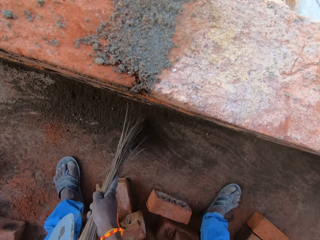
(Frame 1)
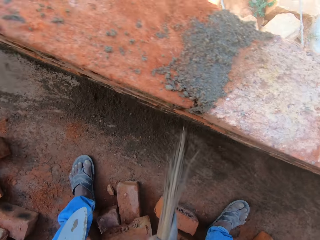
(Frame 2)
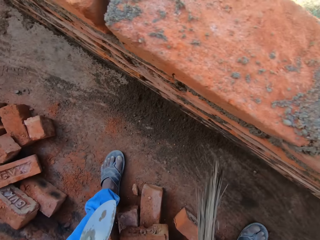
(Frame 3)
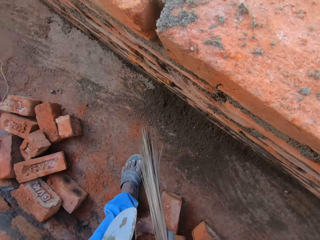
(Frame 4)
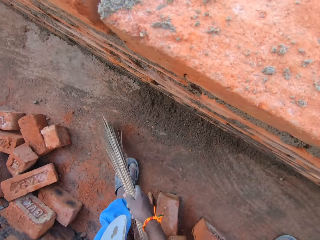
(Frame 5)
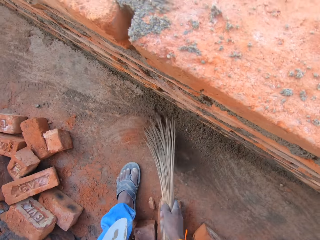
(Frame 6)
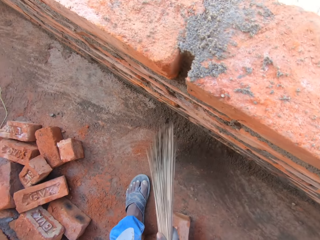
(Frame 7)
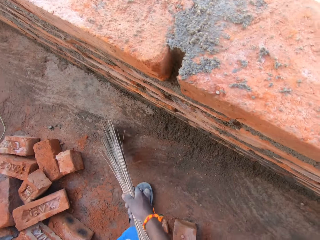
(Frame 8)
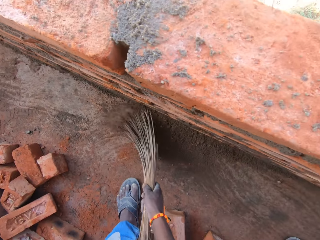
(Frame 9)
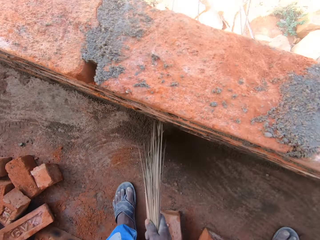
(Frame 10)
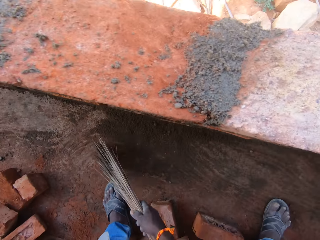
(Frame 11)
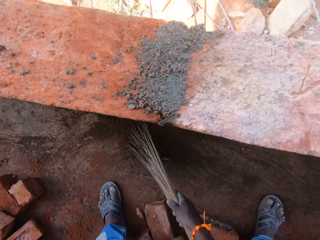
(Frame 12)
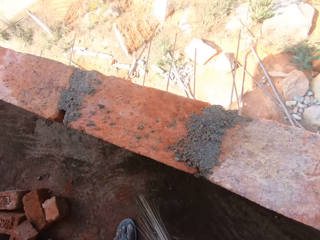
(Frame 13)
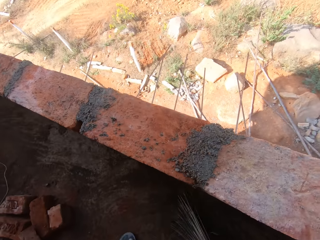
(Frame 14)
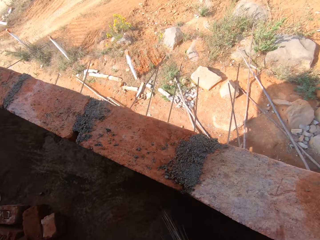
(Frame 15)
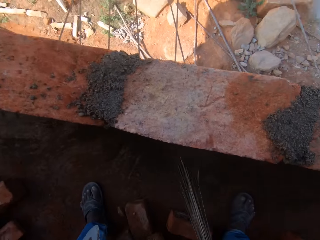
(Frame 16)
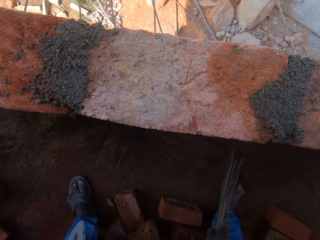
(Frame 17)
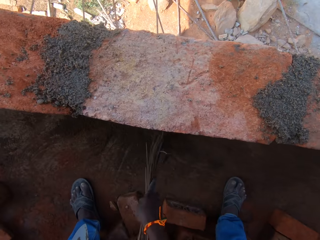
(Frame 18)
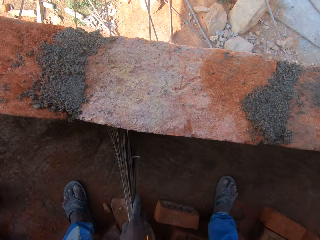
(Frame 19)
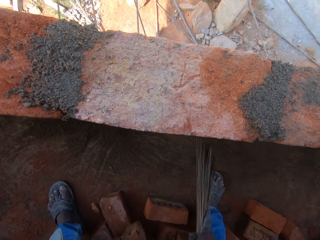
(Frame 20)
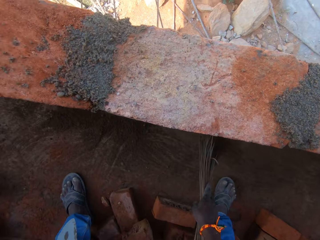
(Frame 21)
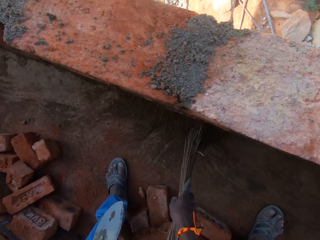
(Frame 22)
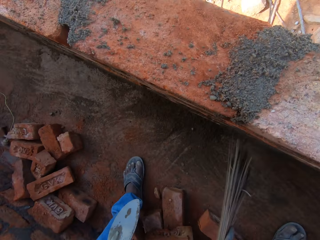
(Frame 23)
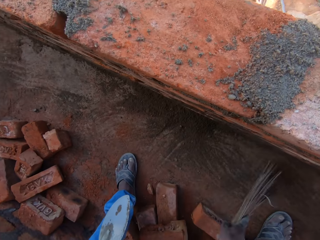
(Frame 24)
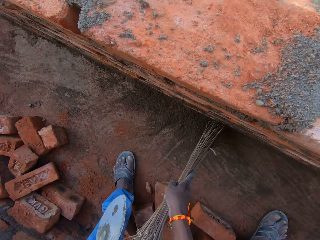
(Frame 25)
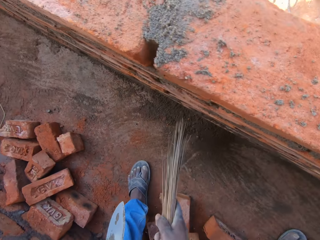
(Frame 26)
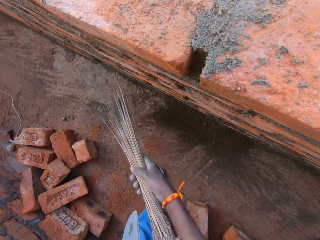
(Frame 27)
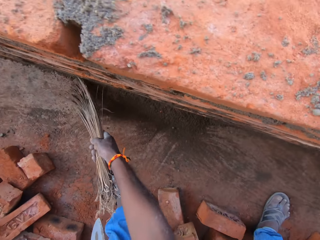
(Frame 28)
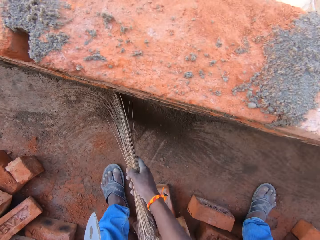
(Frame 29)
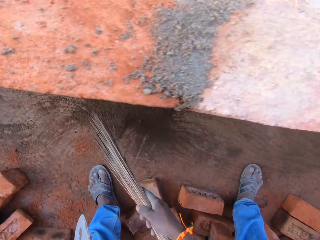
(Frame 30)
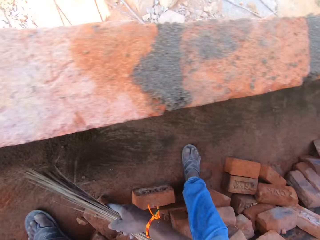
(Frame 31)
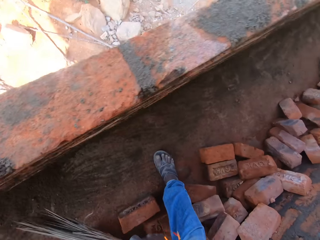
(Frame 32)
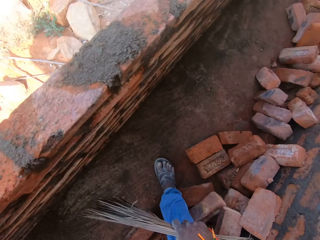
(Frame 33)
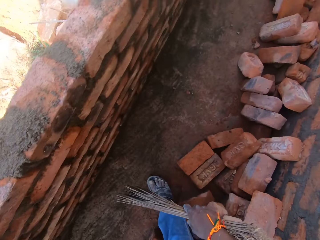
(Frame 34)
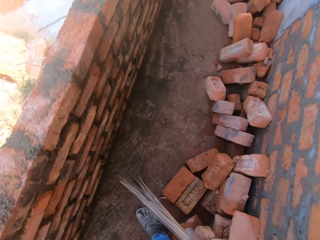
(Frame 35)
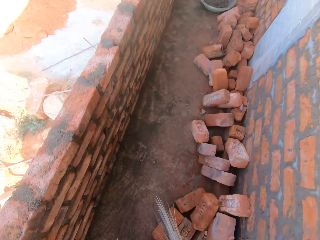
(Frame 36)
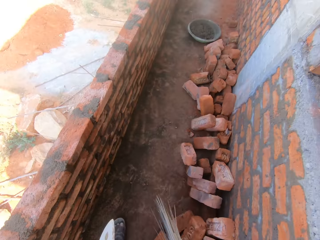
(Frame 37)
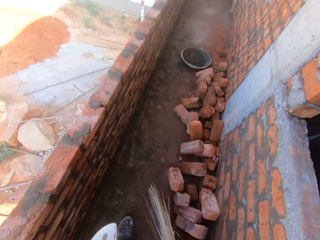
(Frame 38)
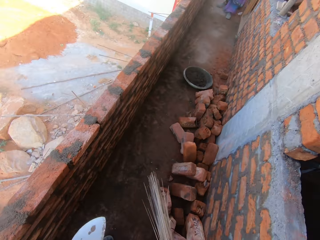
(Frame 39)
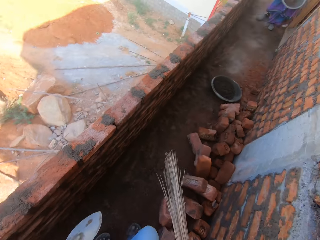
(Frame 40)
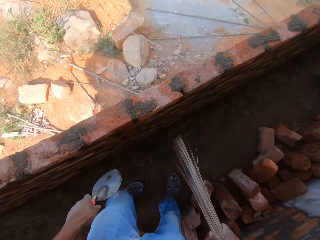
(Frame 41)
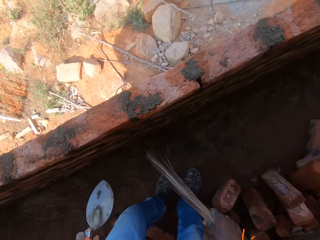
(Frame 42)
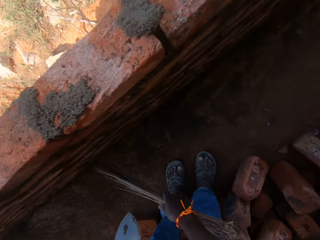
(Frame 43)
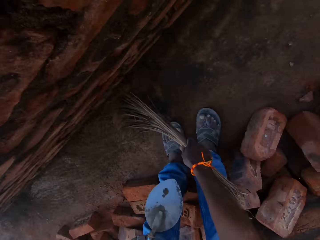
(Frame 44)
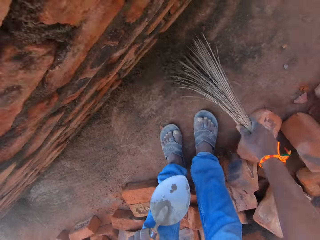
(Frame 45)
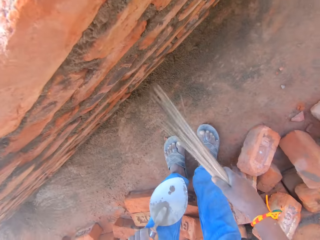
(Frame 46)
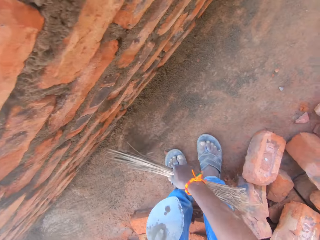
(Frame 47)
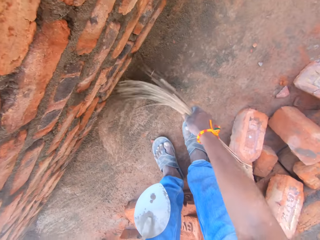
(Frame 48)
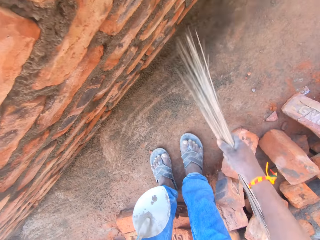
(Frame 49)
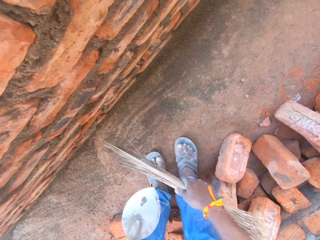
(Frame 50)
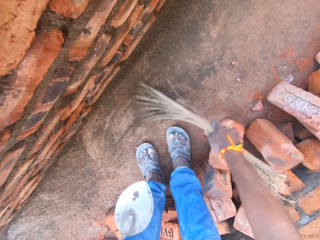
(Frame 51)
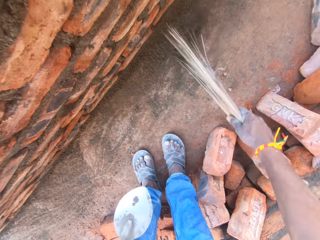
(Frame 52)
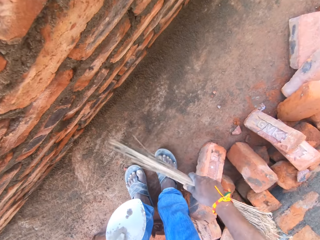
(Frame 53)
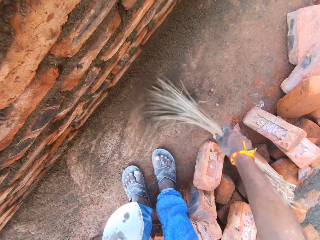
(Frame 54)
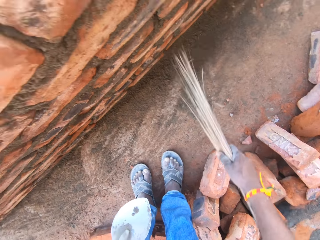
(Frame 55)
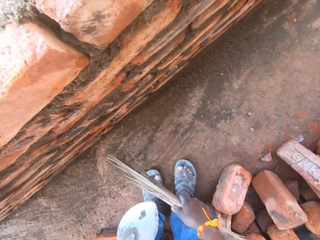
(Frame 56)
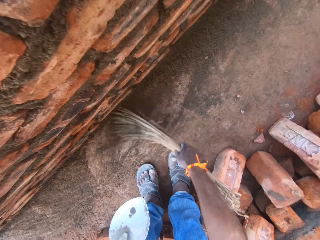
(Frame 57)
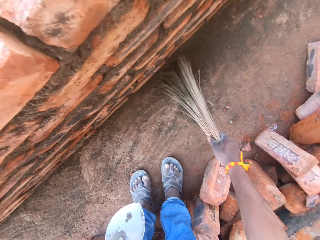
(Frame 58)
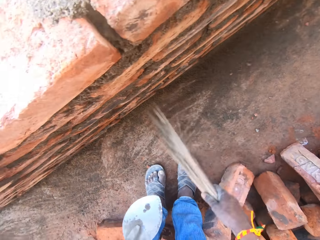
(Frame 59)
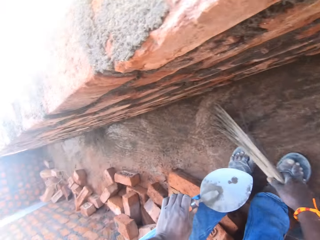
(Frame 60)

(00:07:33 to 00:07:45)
The camera wearer walks along the corridor. They sweep the corridor.

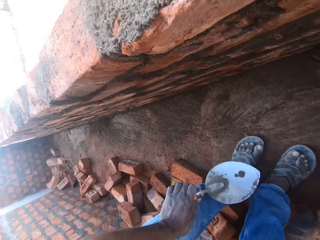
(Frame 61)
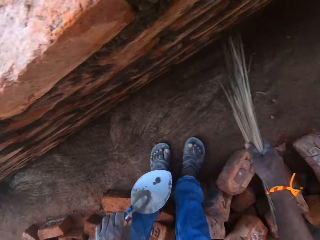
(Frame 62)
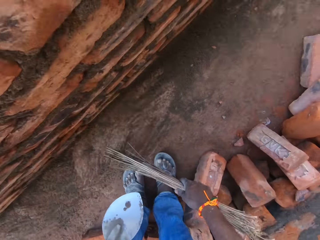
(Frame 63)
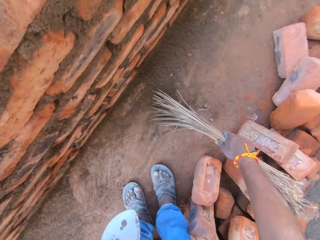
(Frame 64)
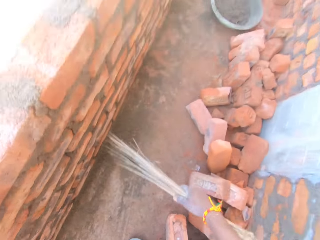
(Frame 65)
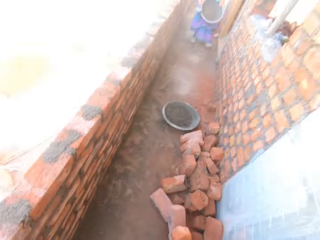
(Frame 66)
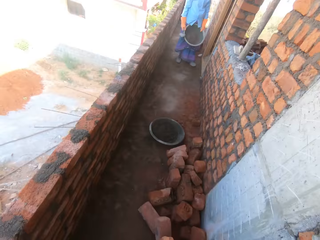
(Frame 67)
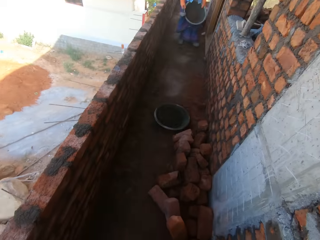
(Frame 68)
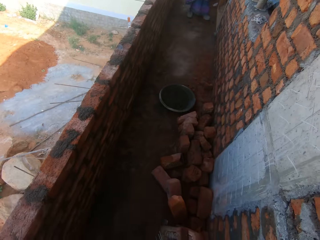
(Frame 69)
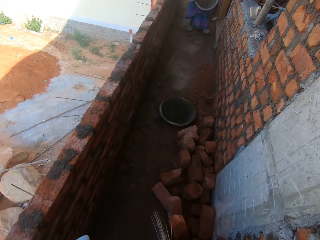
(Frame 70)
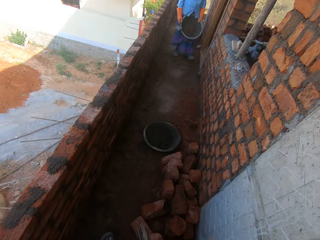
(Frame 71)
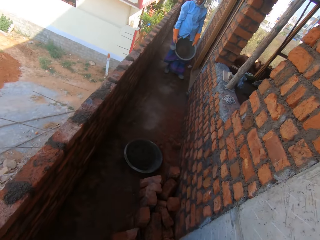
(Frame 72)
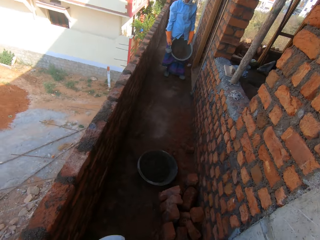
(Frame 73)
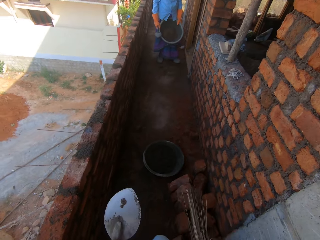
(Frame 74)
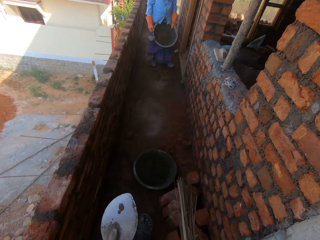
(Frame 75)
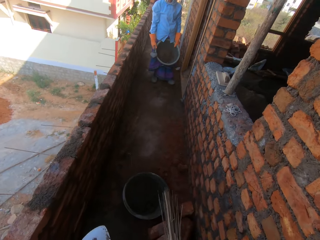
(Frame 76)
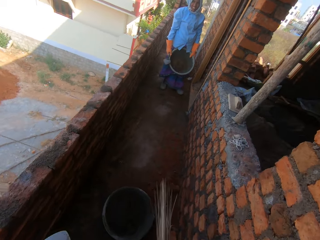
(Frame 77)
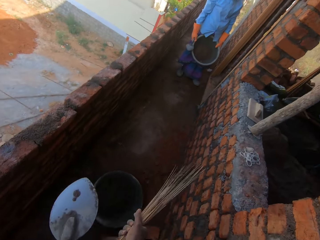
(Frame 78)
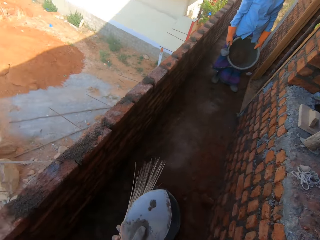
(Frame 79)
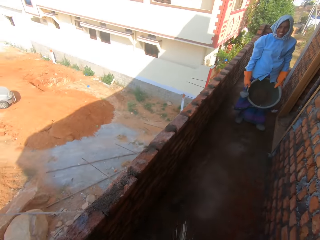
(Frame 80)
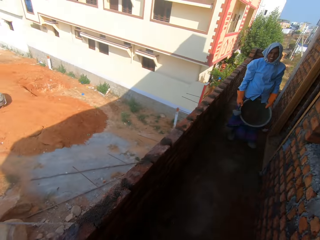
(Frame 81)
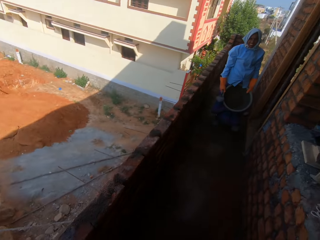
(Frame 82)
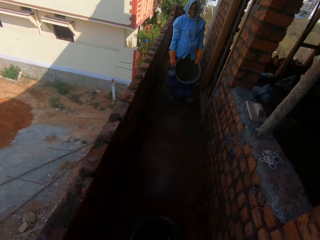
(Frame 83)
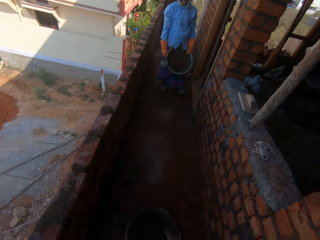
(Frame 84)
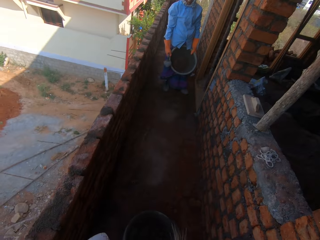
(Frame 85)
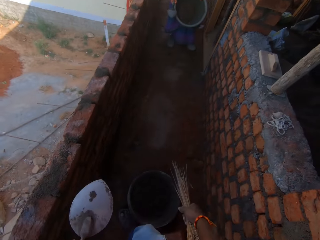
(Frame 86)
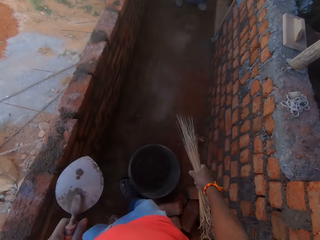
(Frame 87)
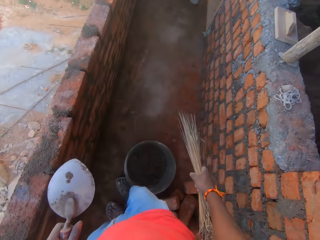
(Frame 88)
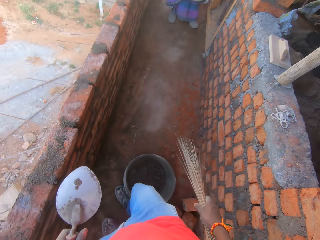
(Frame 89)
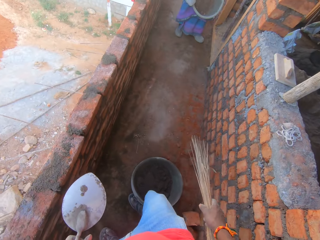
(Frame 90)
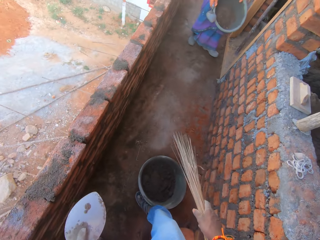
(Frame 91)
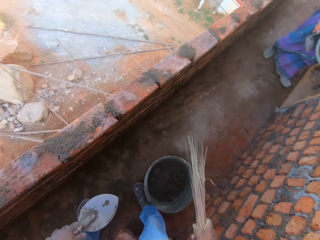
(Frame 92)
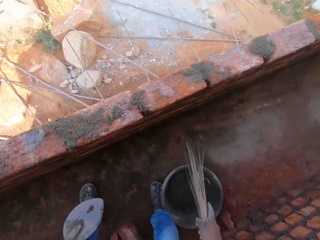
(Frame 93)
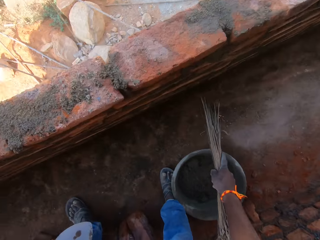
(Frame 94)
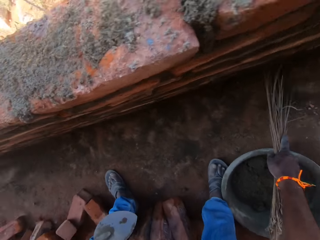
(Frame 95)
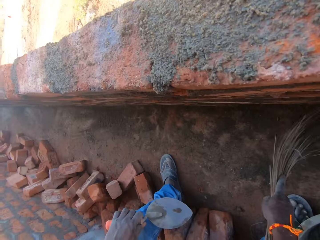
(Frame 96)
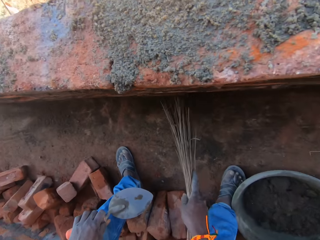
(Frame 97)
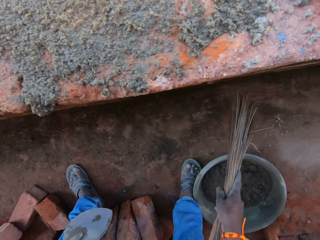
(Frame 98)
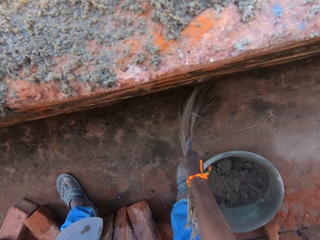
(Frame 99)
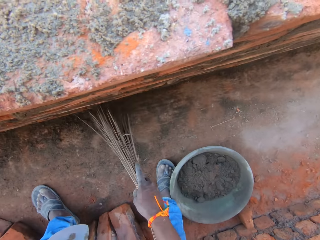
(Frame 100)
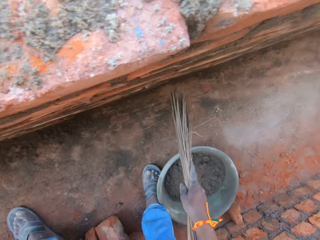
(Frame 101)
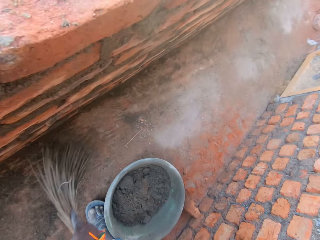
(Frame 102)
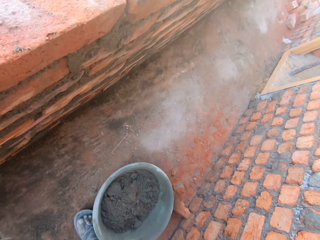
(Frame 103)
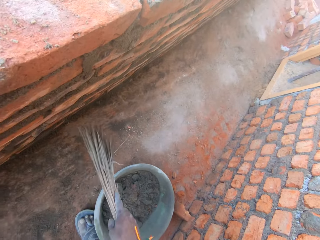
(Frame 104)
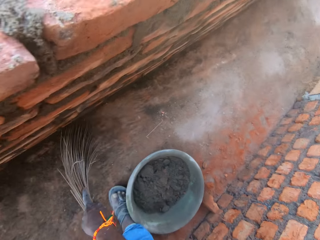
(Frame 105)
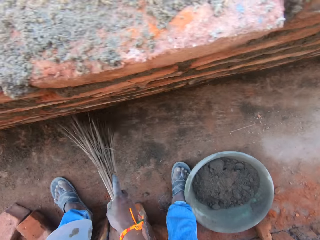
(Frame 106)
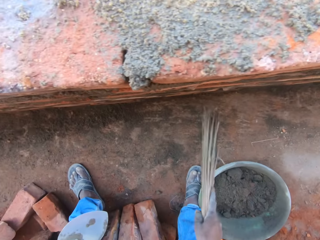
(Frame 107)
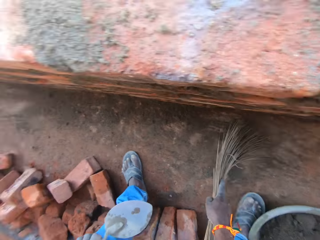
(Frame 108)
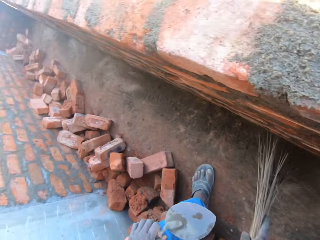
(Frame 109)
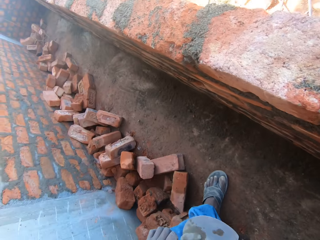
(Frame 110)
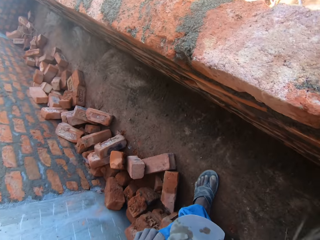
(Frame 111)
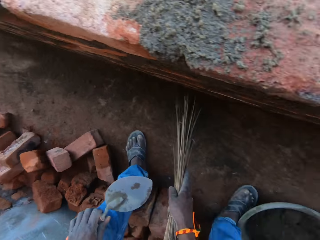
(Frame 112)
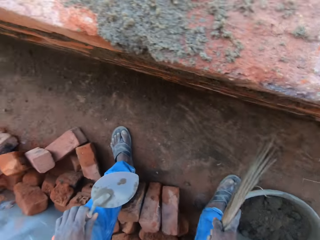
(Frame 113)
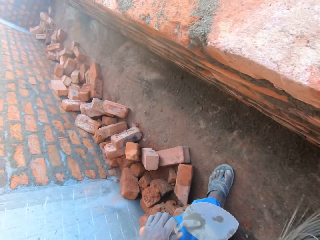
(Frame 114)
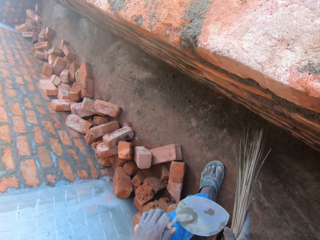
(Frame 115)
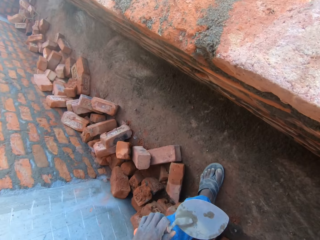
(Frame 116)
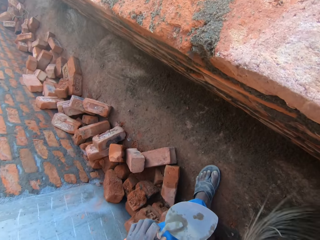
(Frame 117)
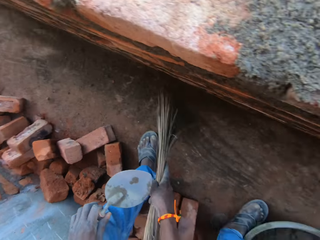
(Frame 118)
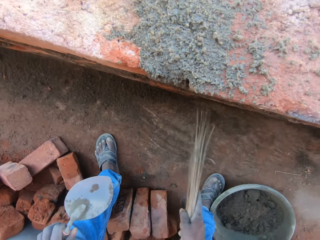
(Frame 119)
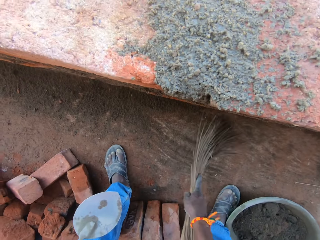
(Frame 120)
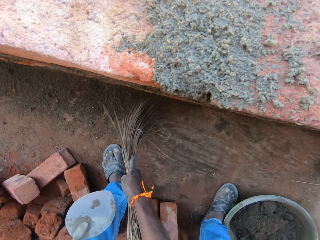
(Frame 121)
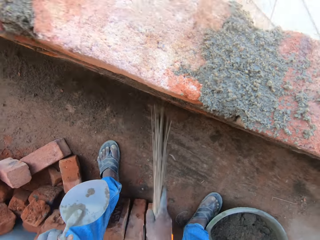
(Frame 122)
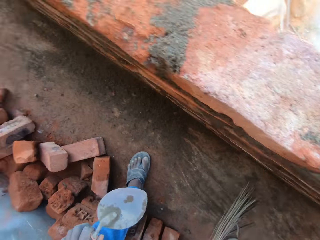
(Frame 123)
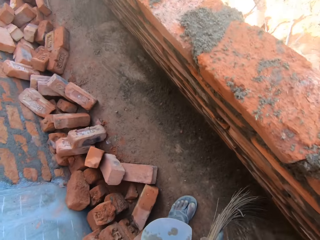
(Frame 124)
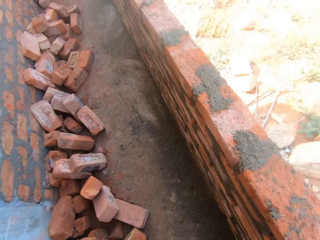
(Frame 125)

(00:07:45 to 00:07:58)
The camera wearer converses with a woman. They look around. They walk along the corridor. They drag the basin on the ground. They push the bucket with the right leg. They sweep the corridor.
